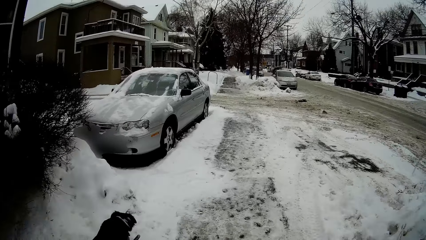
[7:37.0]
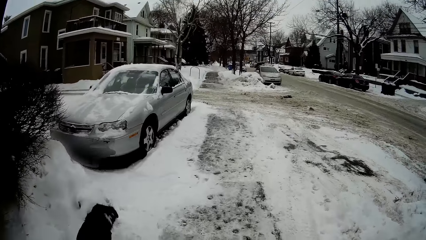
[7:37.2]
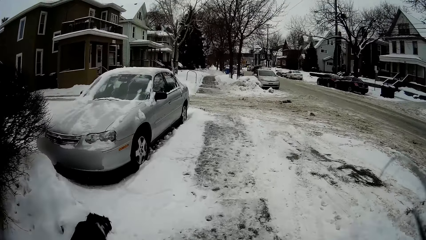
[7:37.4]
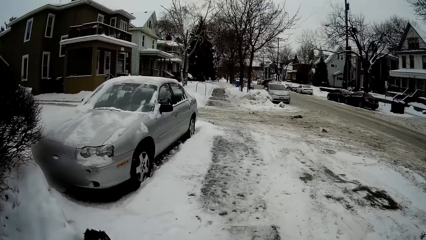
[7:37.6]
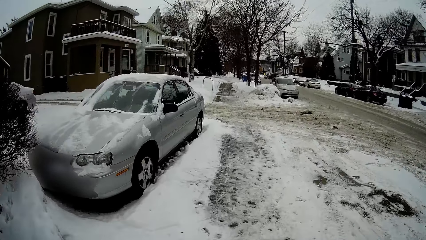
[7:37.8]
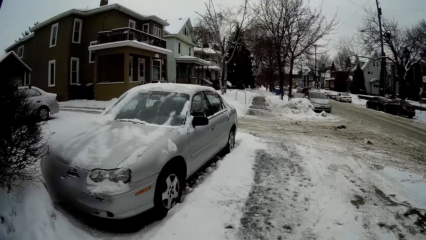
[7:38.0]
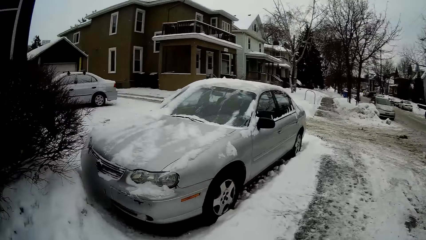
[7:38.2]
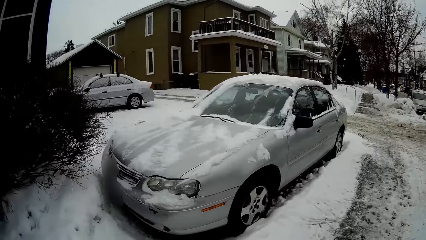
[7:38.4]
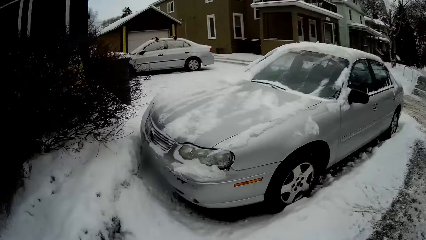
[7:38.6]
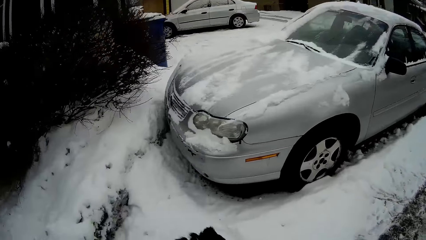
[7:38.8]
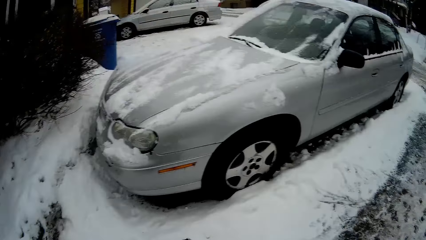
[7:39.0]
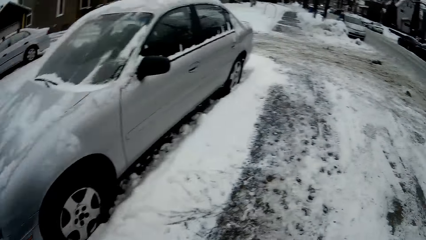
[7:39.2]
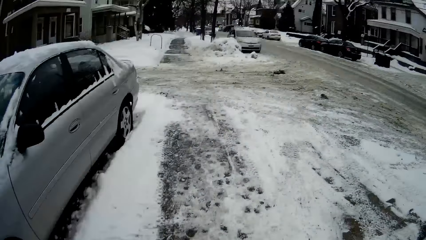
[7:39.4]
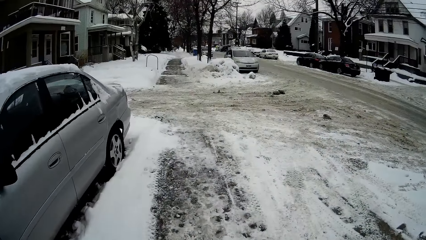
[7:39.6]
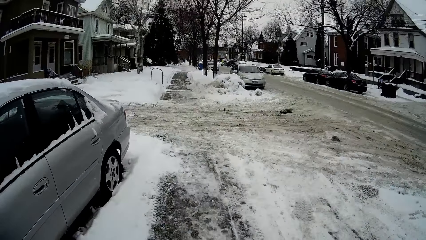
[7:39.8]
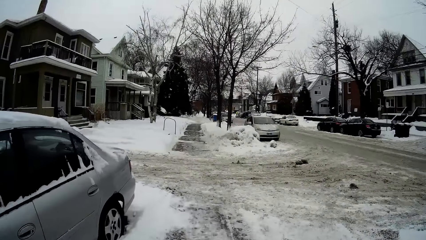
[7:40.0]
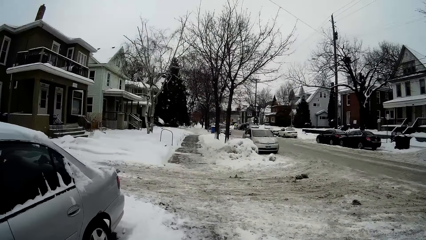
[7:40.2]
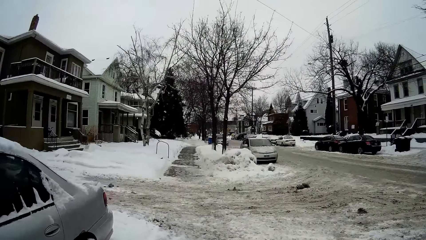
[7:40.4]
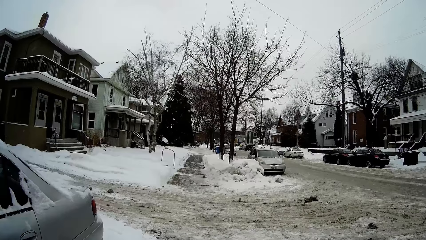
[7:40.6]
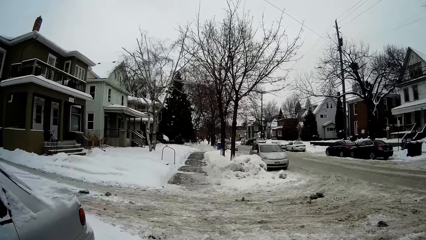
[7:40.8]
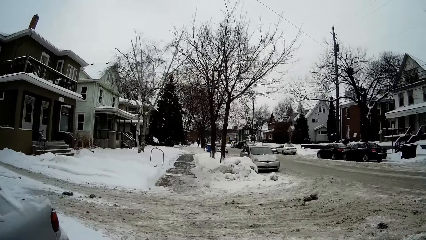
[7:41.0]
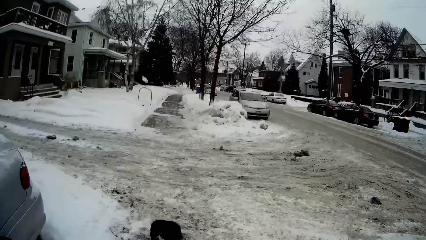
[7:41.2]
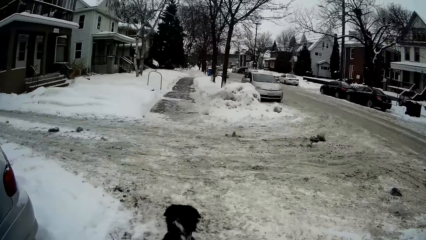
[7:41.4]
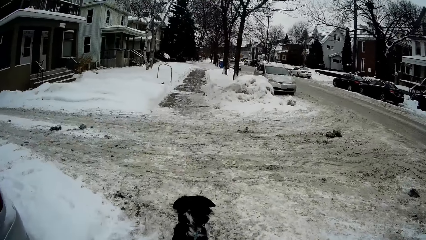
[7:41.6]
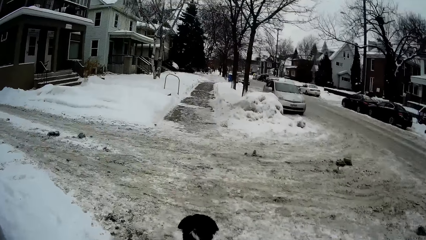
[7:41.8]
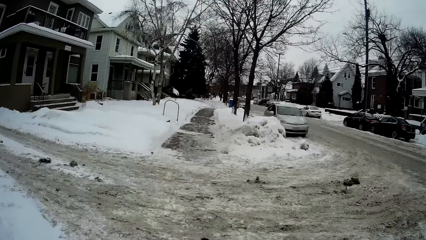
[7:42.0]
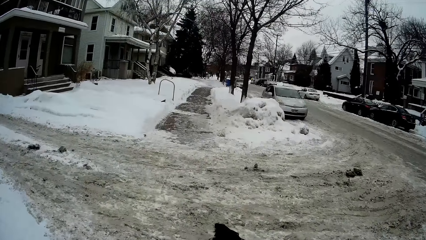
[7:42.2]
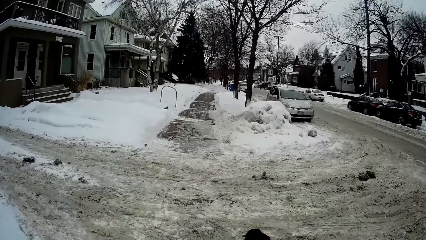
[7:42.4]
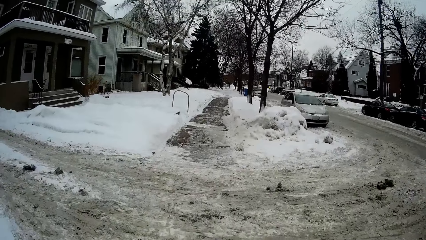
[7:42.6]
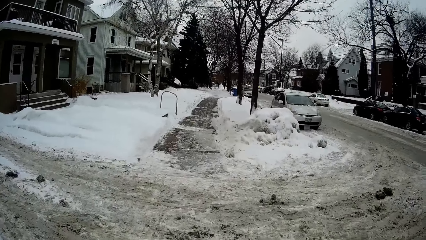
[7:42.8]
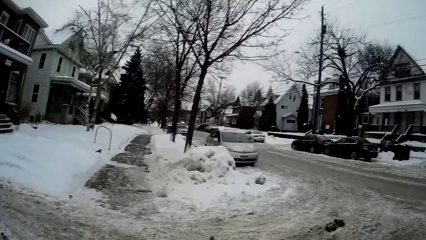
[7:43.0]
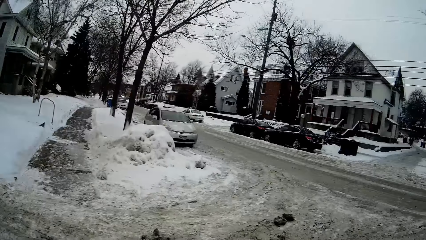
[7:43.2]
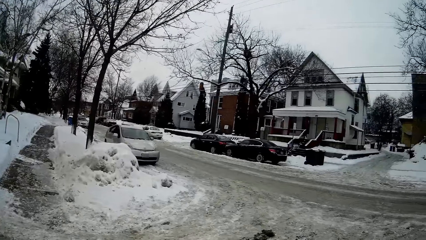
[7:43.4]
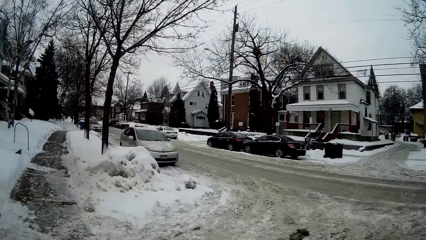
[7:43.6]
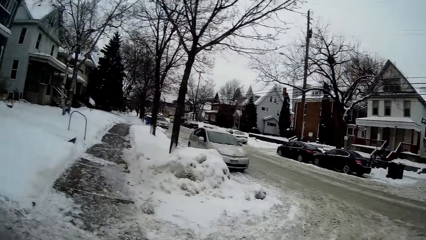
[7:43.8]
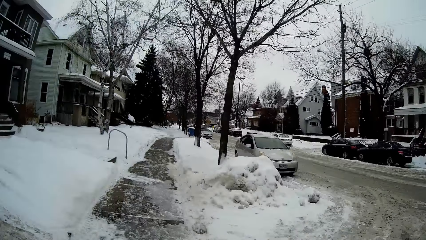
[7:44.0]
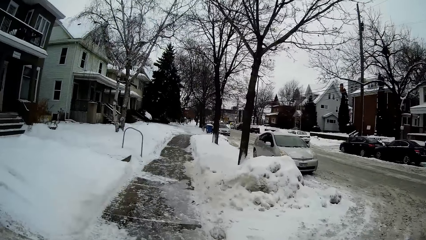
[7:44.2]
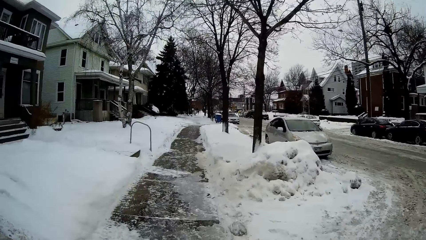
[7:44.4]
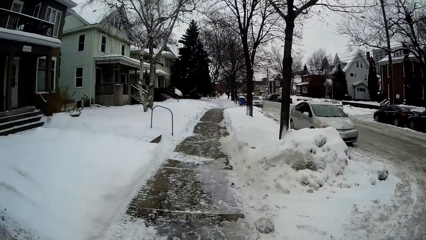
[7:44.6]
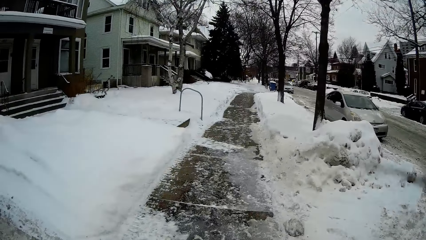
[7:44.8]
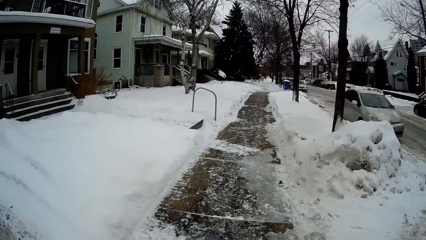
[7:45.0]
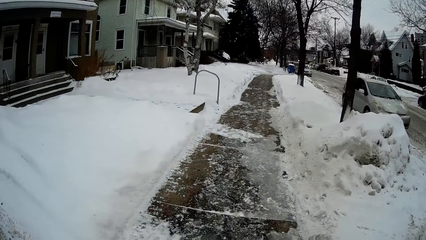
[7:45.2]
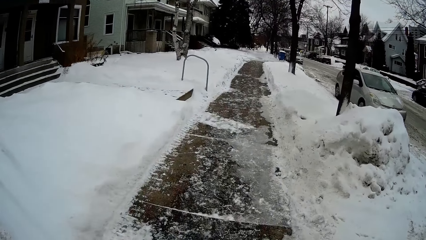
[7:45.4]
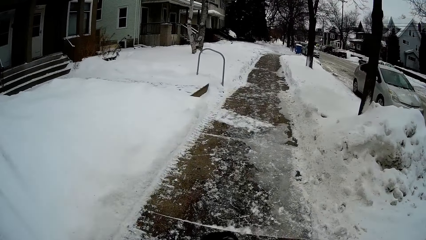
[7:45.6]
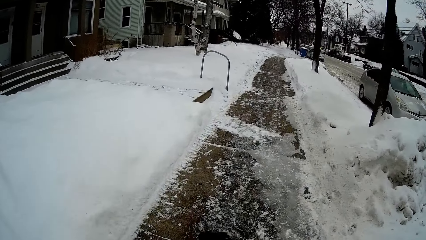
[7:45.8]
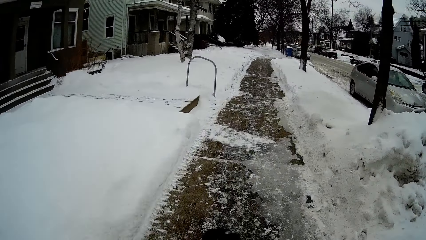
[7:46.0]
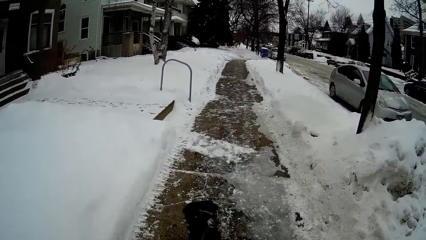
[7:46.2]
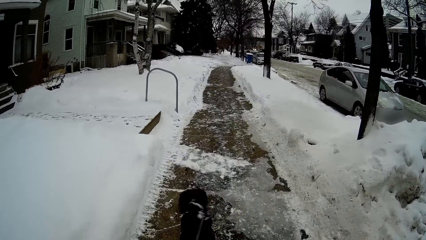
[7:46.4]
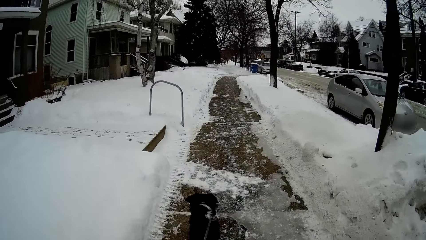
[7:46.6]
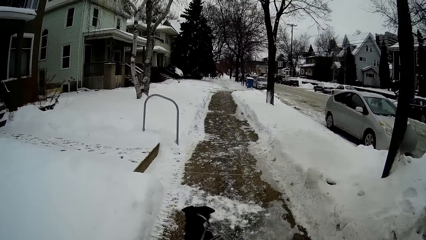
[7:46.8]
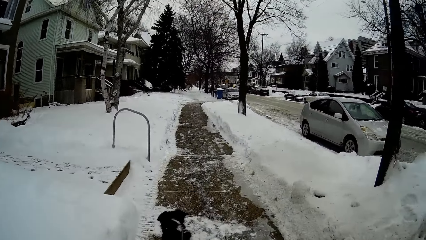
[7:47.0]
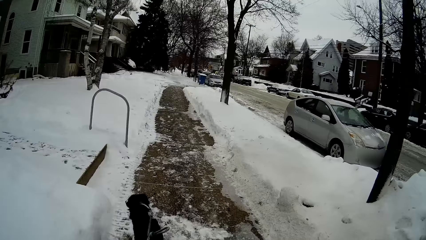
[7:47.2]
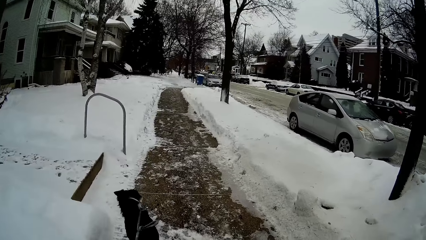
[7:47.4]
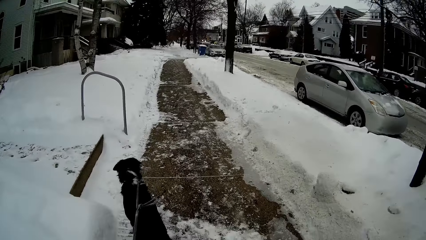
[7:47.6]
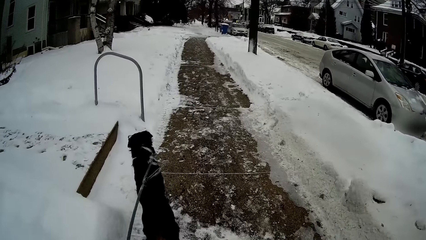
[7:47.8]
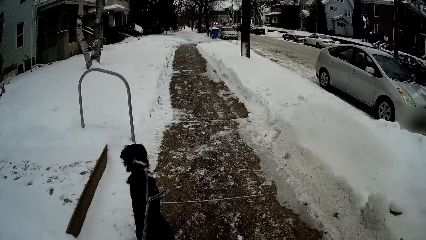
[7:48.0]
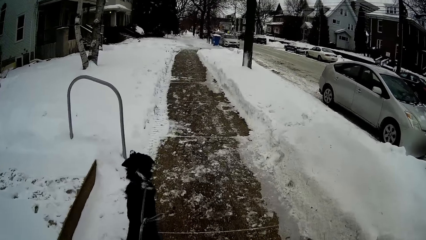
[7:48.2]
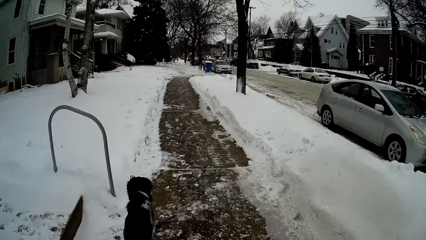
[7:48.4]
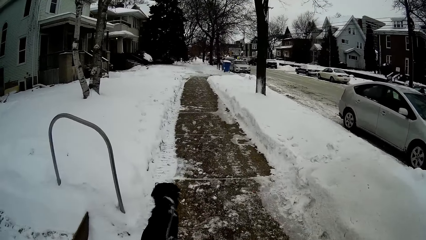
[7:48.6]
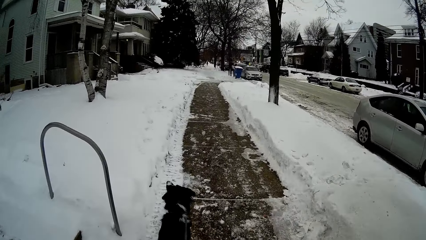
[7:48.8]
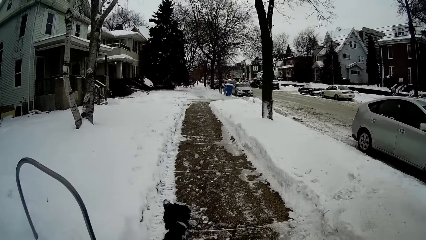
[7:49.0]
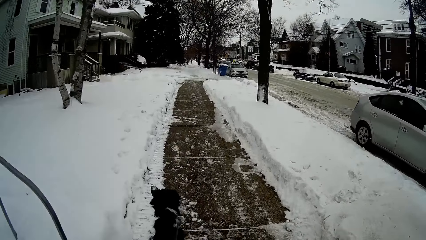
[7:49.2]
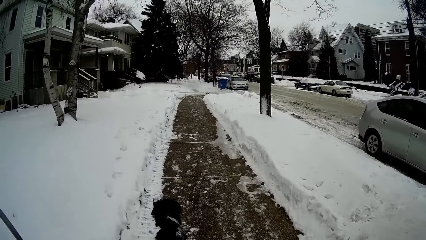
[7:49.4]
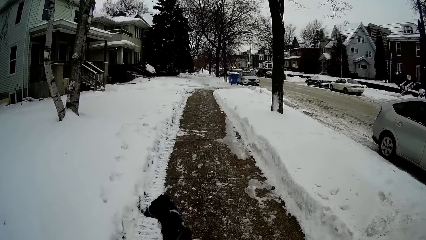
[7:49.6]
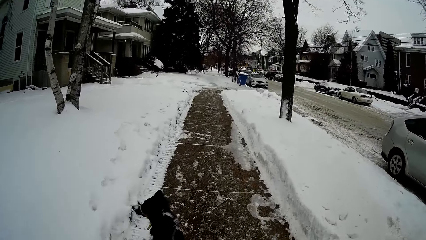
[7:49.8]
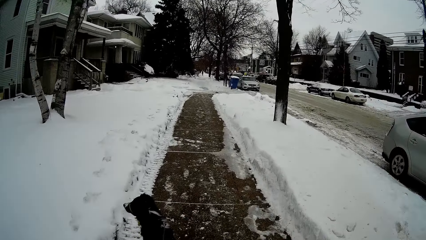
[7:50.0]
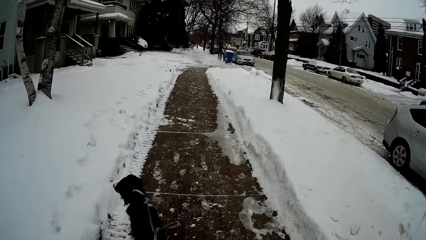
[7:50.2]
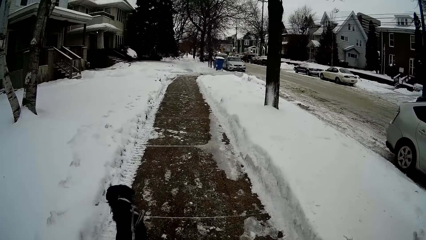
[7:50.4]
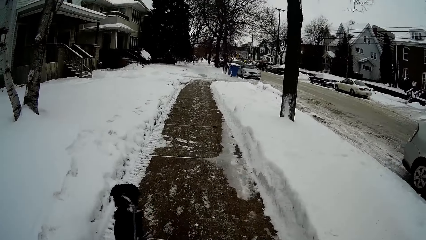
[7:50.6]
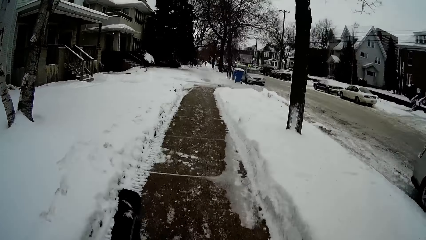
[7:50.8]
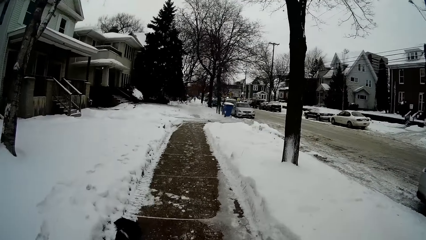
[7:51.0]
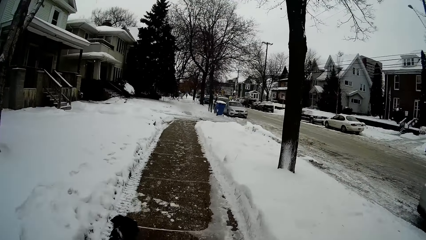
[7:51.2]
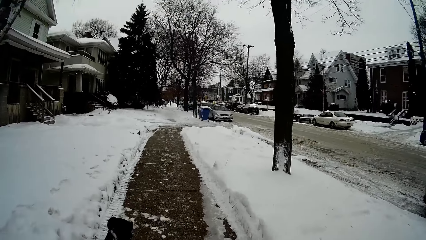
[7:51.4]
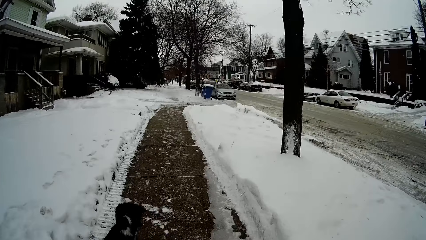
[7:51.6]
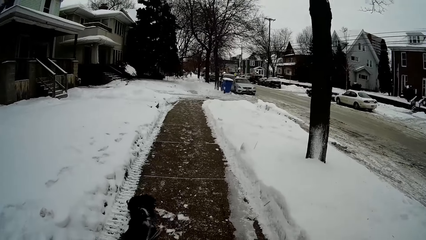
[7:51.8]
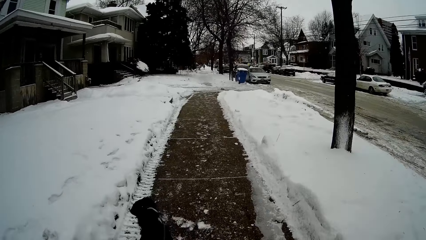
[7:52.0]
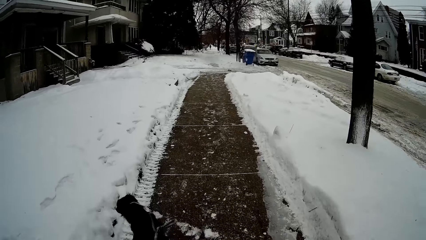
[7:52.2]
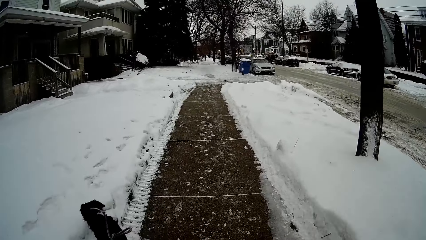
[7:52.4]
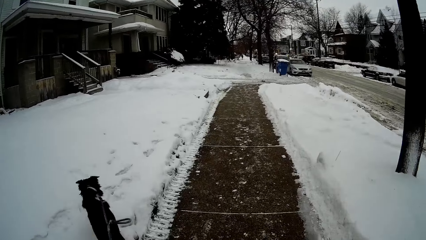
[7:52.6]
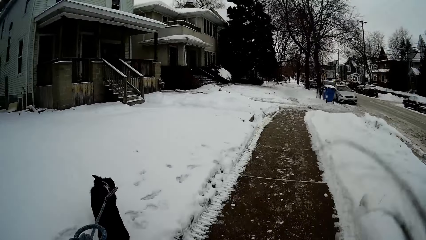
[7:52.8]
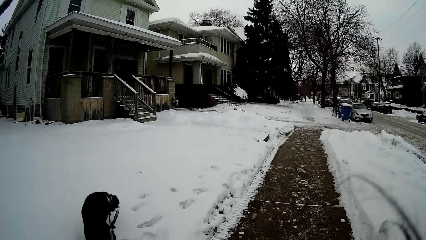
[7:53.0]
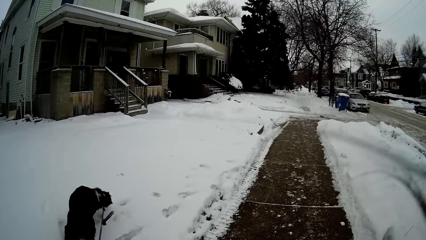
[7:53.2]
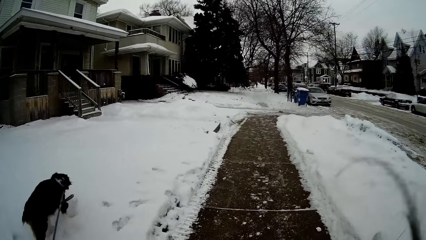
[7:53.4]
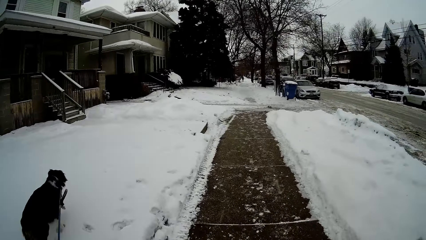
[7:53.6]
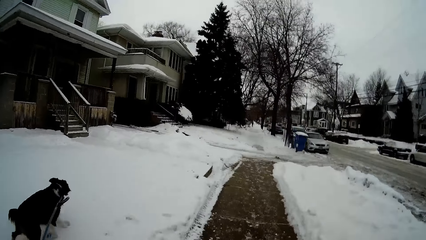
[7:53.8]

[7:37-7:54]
The camera wearer looks at the car. They look on the cold ice.
